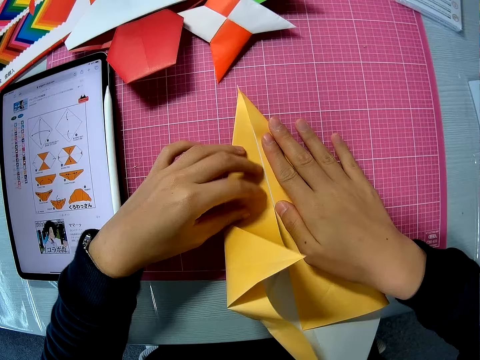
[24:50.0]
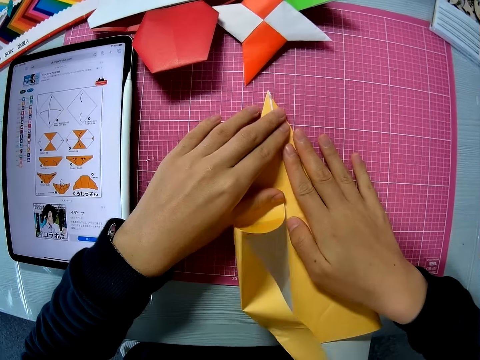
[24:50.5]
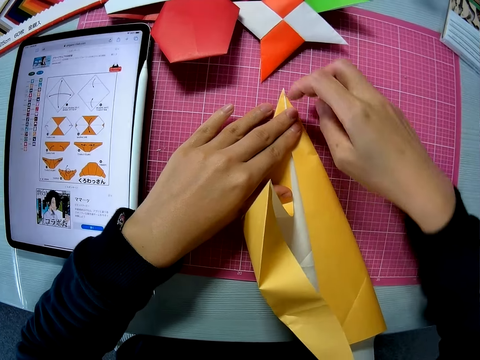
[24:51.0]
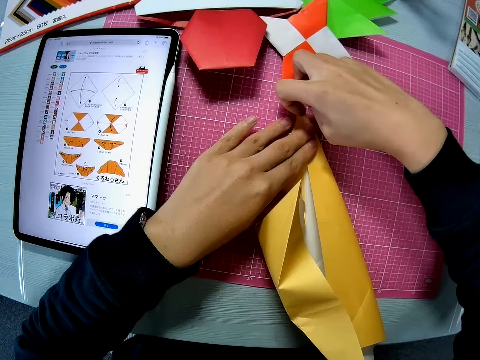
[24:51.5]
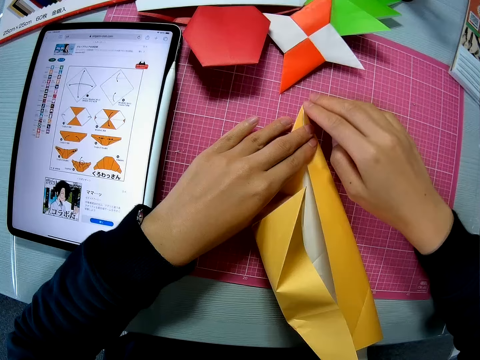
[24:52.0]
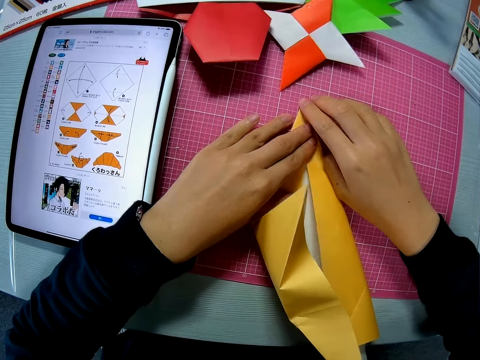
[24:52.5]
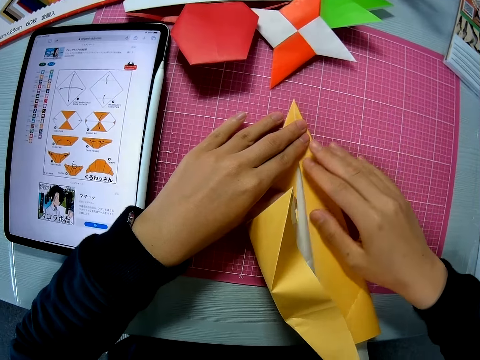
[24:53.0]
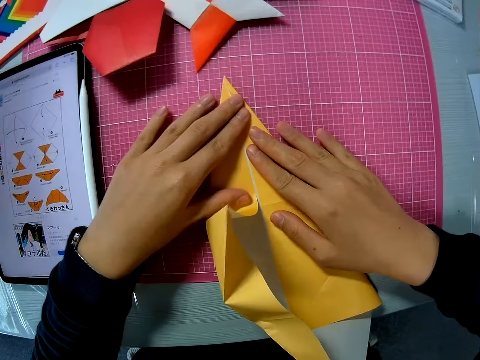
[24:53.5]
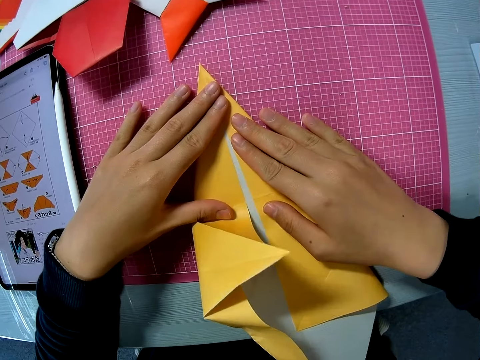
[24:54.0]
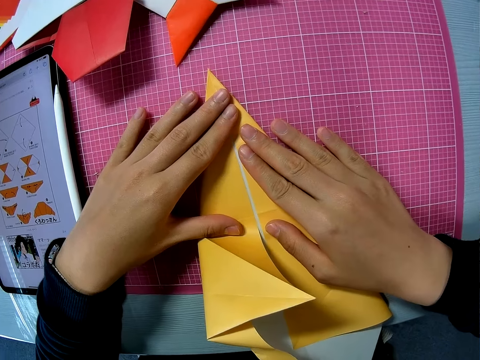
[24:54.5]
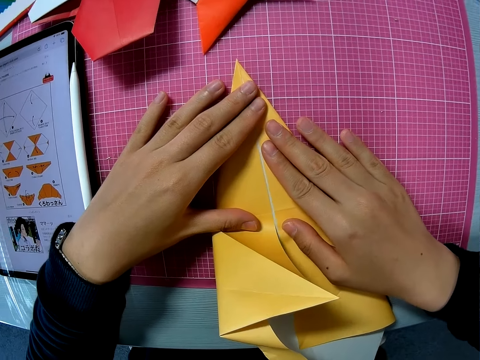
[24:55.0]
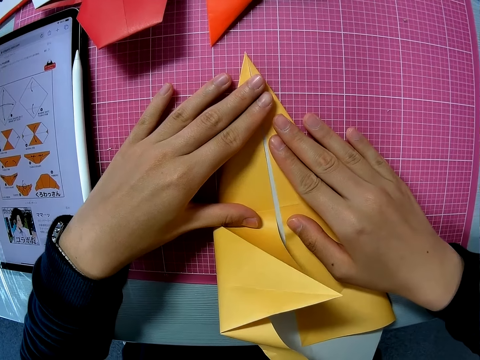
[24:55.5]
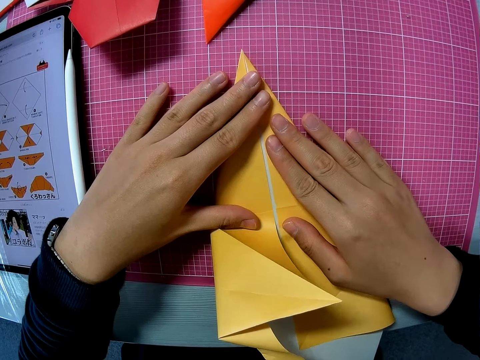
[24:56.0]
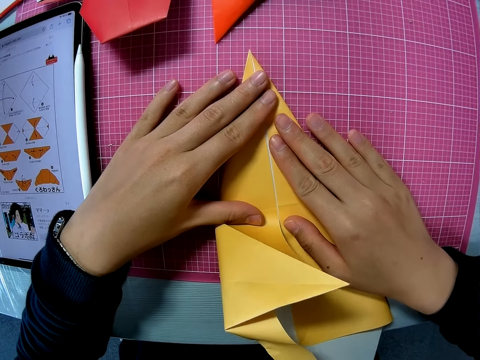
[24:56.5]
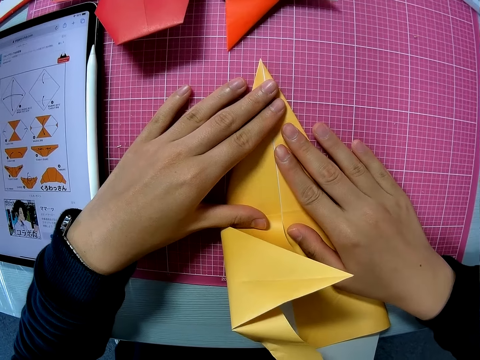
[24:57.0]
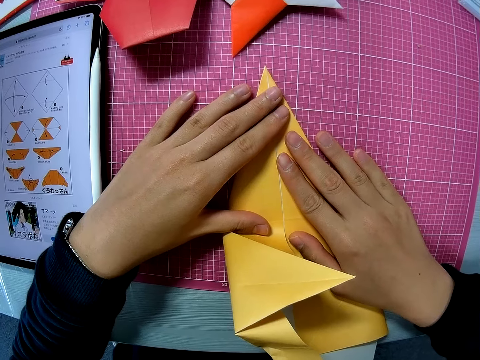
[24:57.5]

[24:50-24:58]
The camera wearer straightens the crafting paper.
